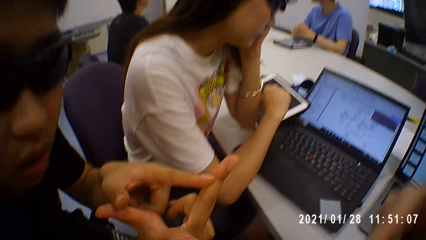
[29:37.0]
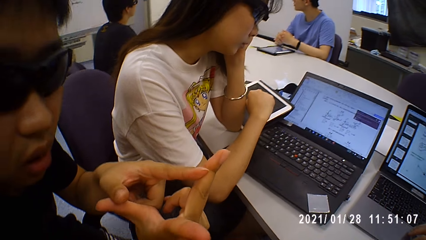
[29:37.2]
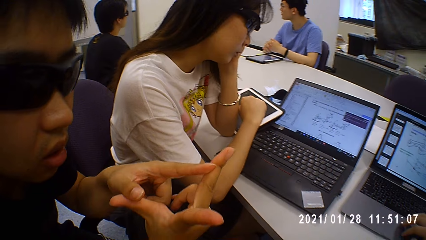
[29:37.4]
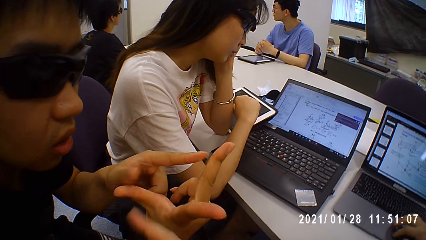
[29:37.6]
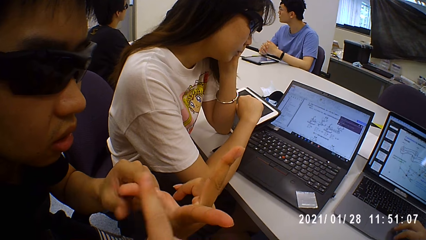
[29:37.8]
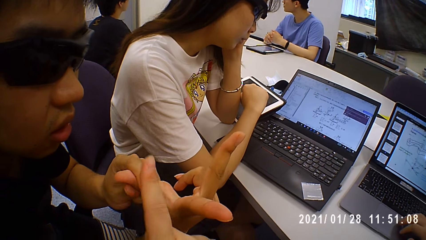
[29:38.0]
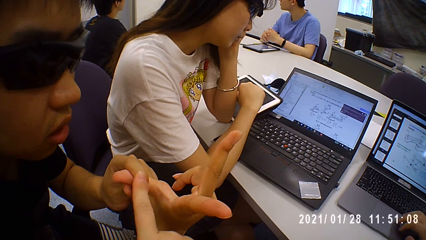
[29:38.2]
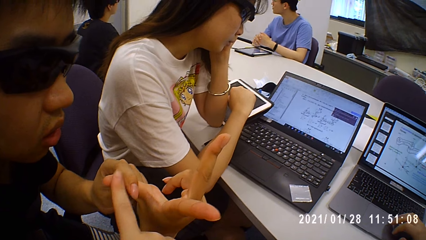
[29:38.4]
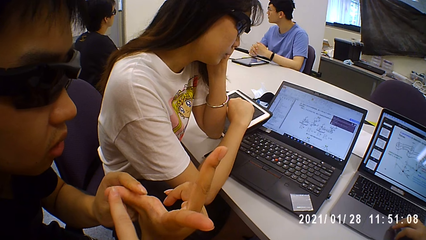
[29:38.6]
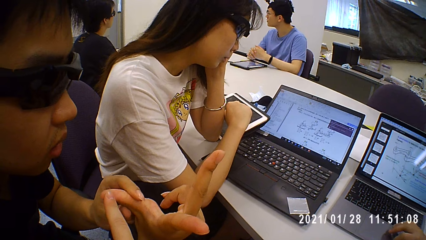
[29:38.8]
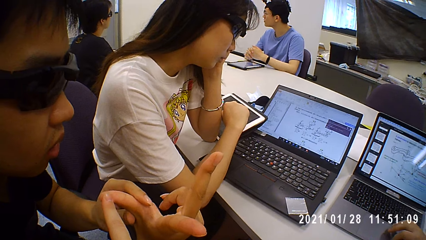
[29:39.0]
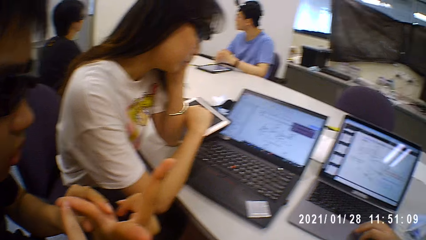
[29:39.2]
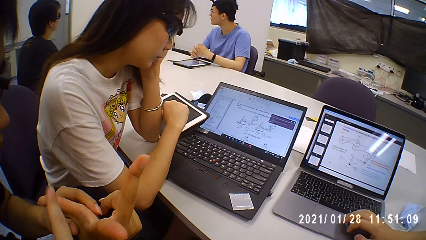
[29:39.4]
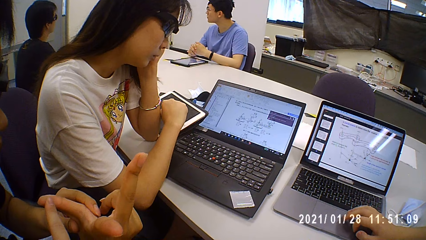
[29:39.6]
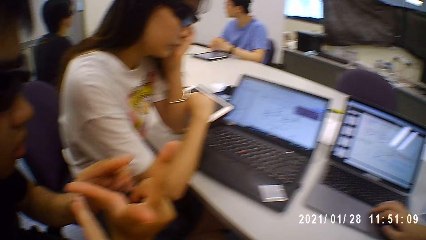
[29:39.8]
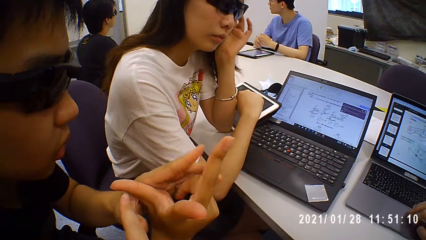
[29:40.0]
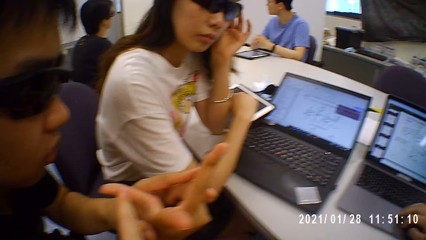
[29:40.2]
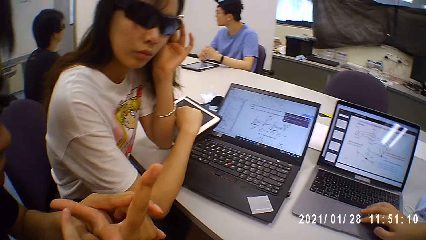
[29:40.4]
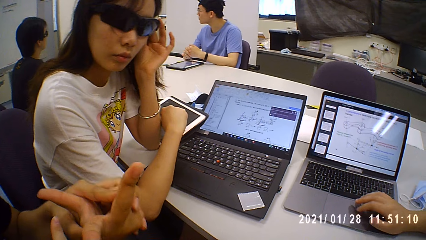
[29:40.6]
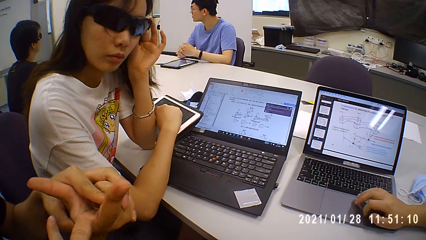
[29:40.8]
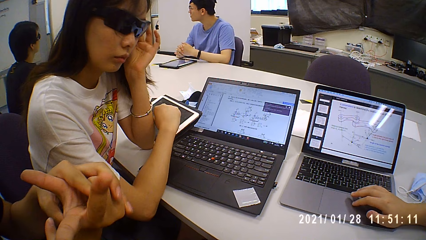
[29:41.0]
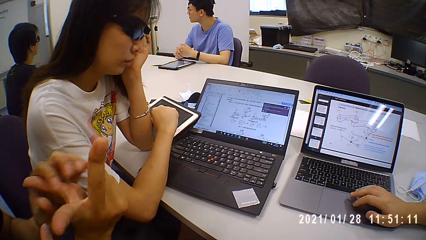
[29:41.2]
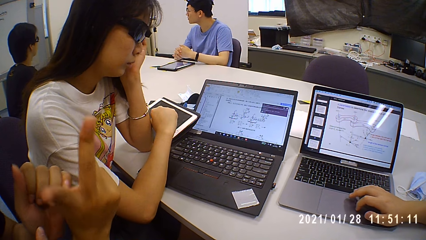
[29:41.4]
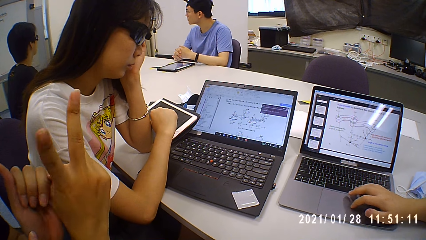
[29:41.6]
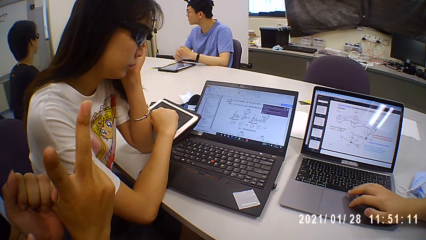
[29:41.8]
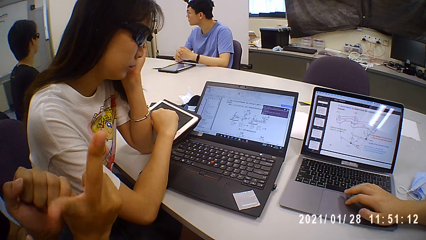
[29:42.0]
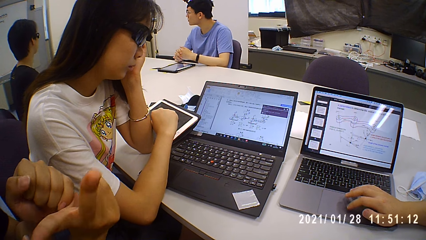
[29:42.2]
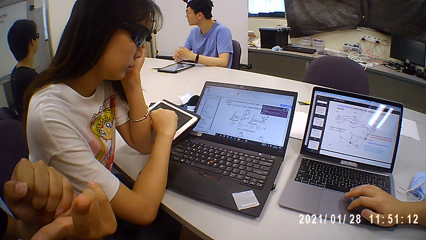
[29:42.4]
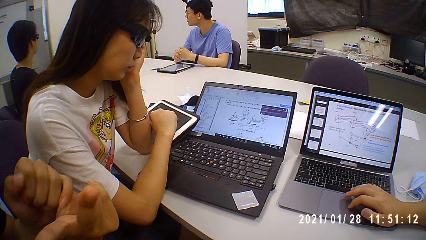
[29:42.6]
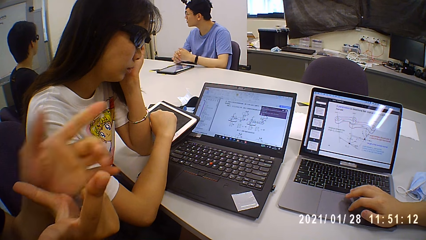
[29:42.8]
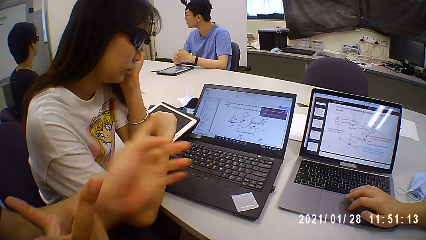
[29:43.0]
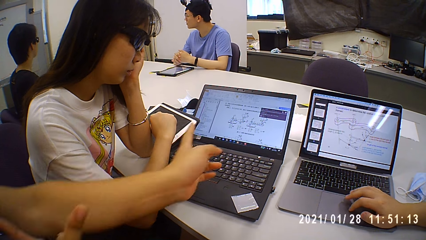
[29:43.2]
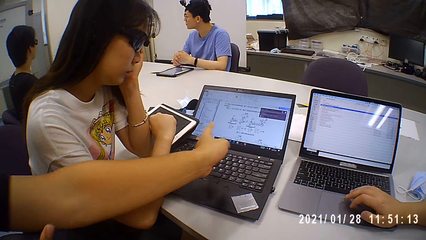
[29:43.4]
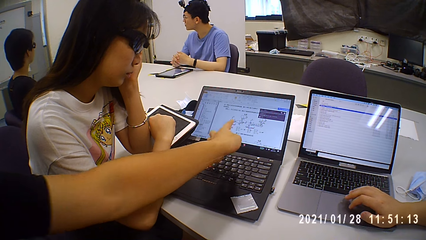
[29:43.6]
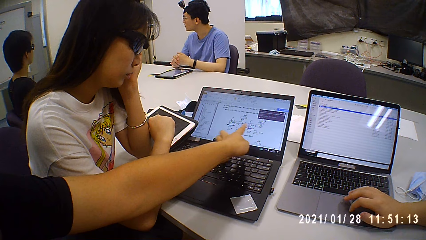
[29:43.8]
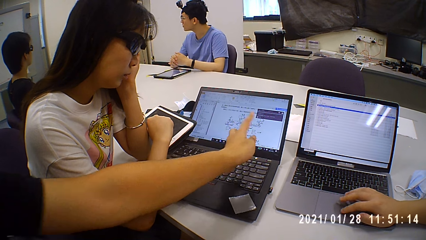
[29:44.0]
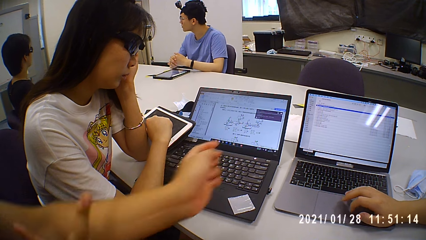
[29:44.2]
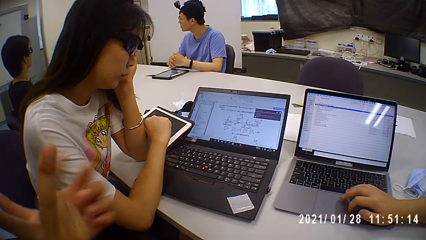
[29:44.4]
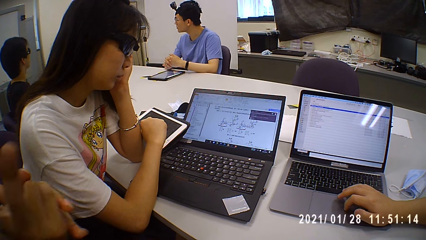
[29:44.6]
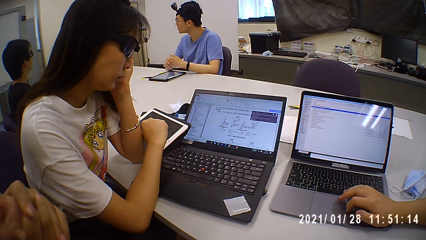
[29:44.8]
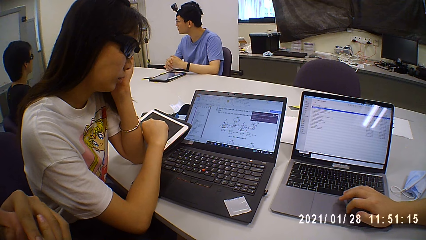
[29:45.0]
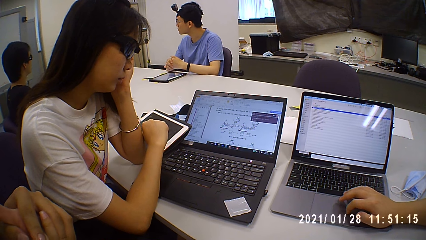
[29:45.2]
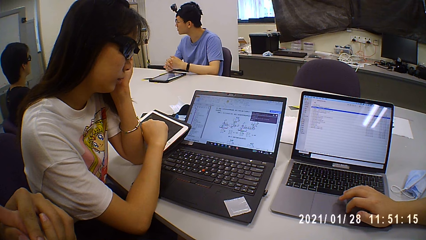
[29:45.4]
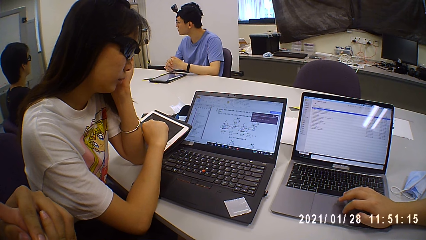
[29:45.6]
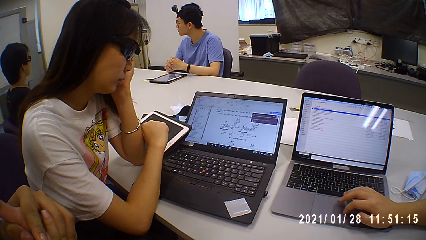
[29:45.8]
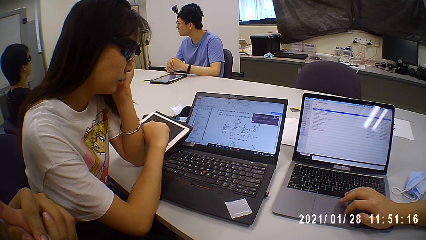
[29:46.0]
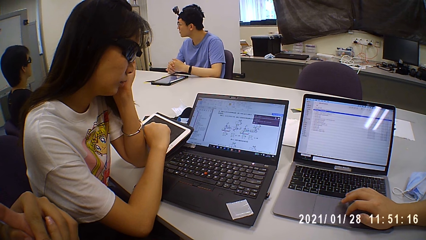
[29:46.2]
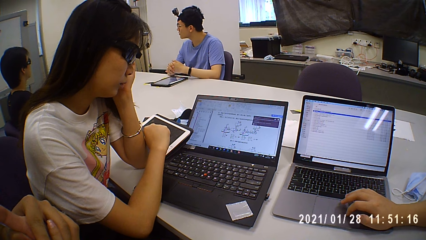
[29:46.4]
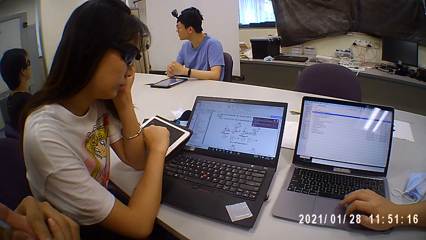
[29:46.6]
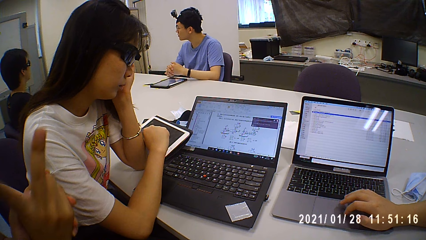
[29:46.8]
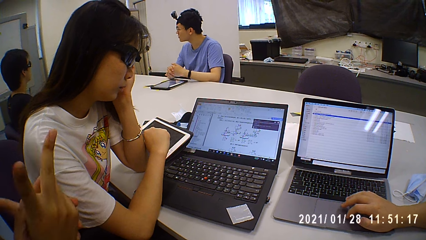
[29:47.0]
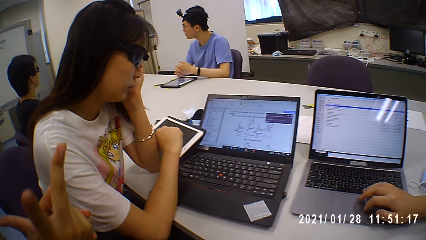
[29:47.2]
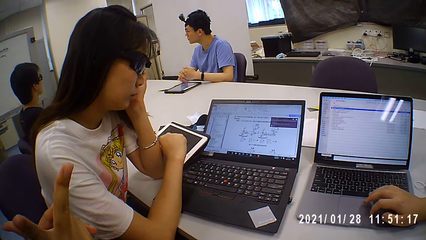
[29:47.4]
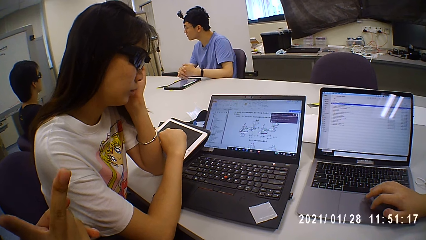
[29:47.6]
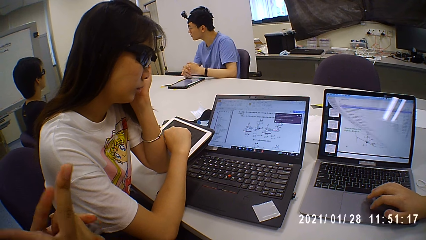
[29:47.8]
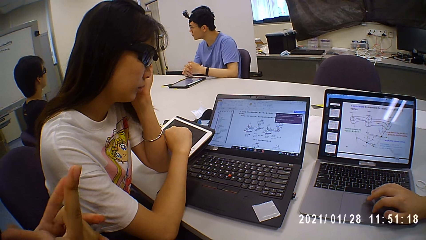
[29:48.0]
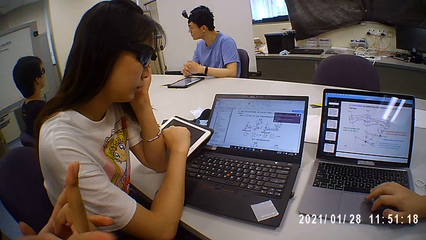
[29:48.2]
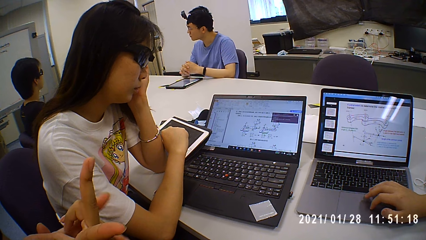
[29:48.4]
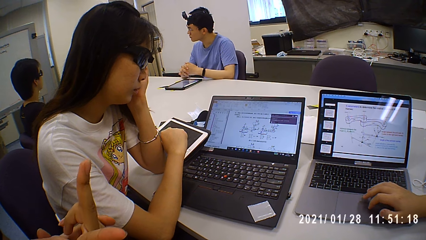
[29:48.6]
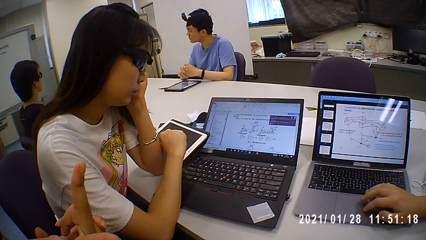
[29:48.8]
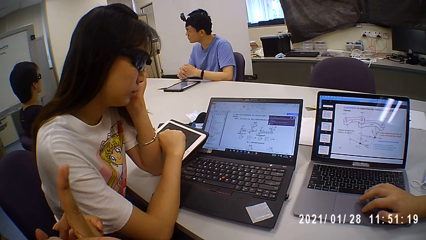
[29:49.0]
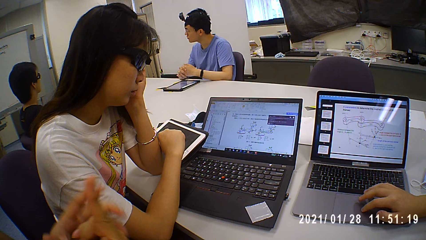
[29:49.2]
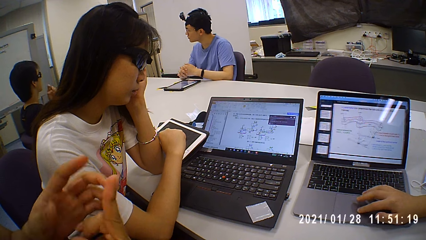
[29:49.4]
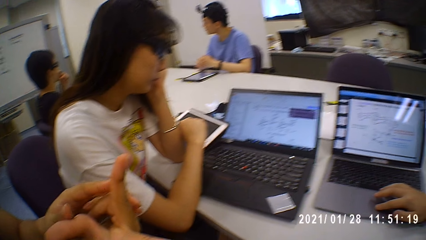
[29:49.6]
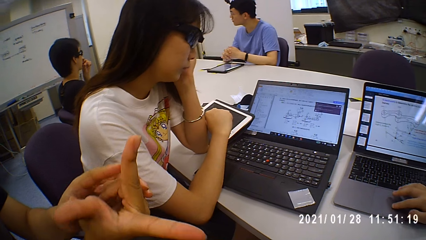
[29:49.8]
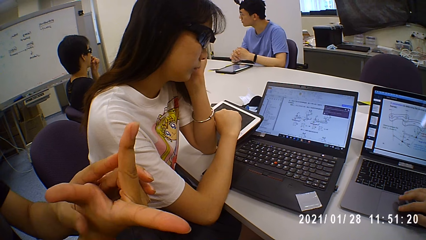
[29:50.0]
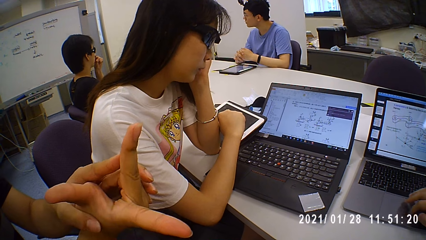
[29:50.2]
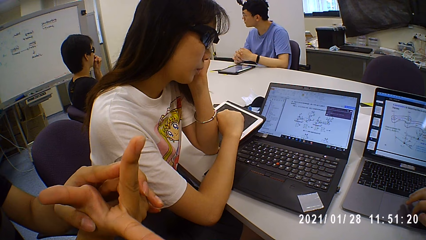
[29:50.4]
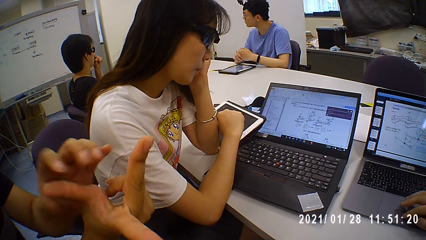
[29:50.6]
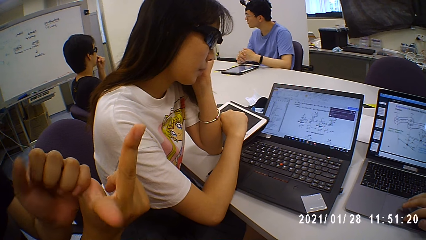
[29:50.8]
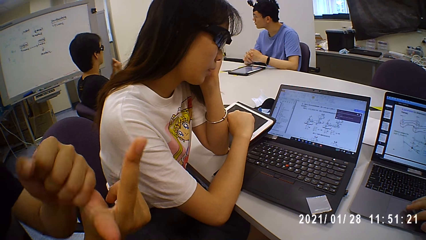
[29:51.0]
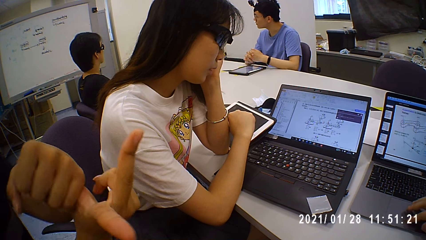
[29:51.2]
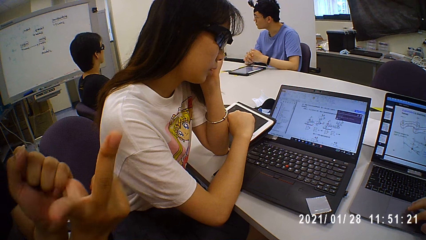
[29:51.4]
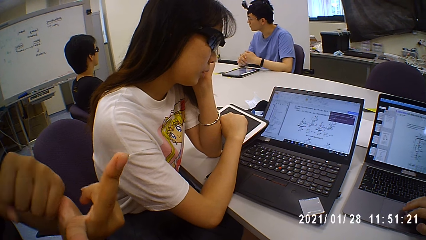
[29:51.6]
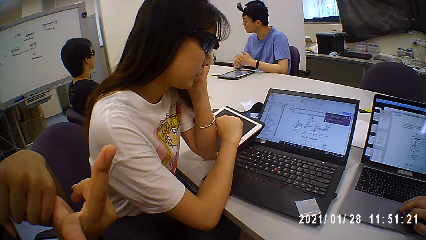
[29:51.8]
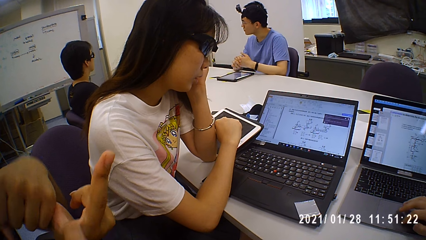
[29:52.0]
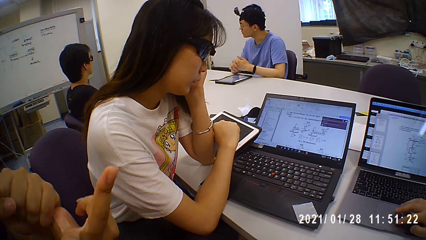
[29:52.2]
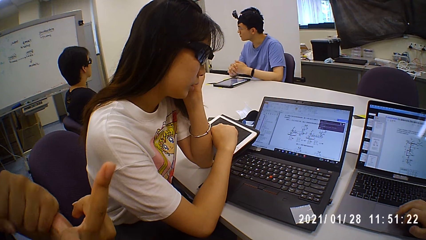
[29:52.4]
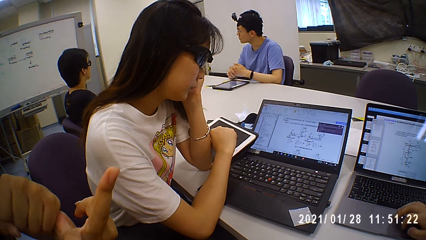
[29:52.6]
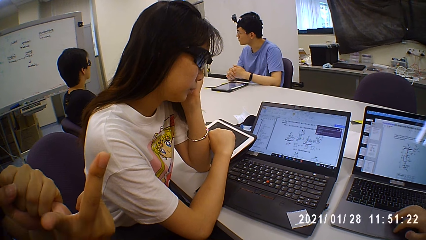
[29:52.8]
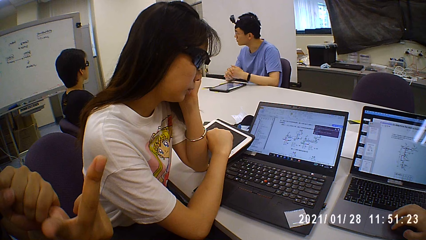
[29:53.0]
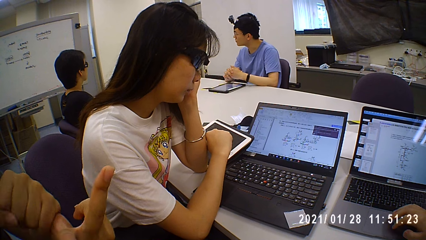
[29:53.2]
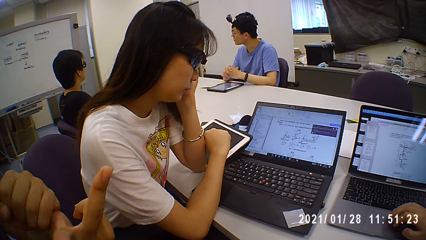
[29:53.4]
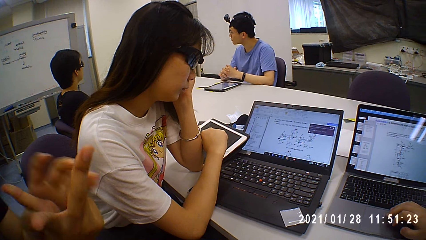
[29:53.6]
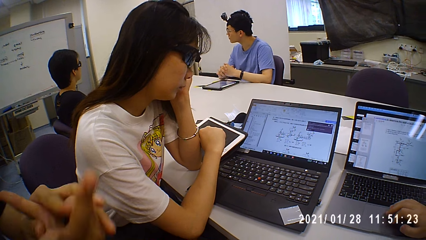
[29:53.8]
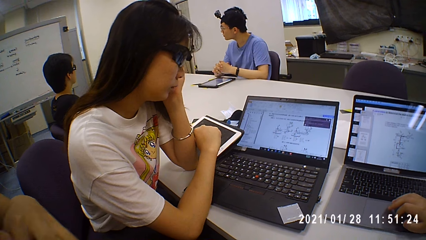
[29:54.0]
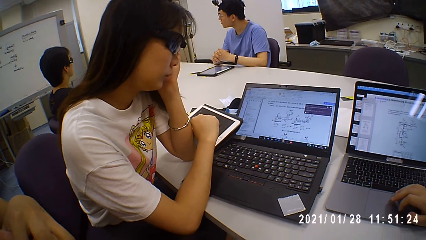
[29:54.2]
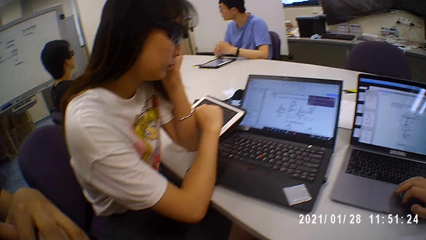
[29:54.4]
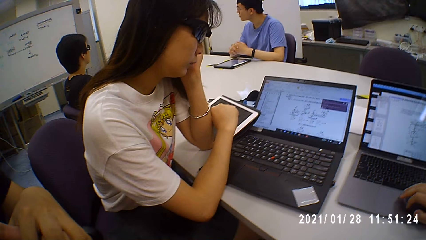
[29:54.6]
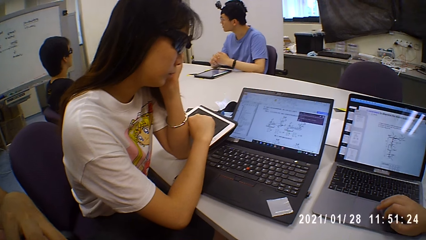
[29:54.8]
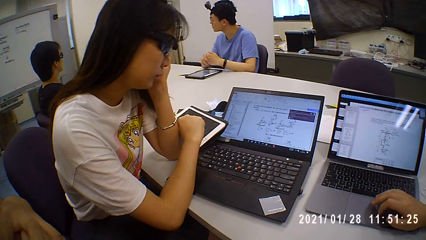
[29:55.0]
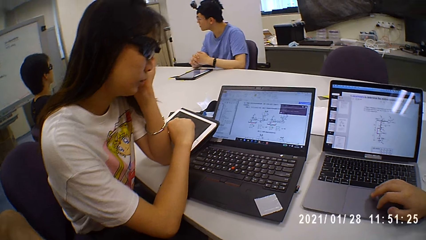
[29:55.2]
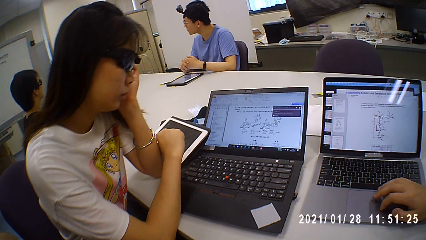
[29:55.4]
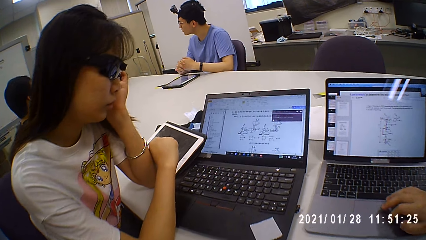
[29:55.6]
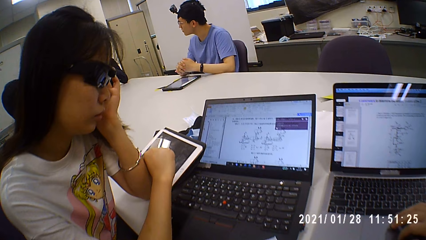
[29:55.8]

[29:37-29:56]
The camera wearer talks to a man. Another man touches the laptop touchpad. The first man talks to the camera wearer. The other man scrolls the laptop. The camera wearer talks to the first man. The first man talks to the camera wearer. The first man points at the laptop and talks to the camera wearer. The first man lifts fingers. The first man talks to the camera wearer. The camera wearer talks to the first man. They talk to the first man again. The first man talks to the camera wearer.
